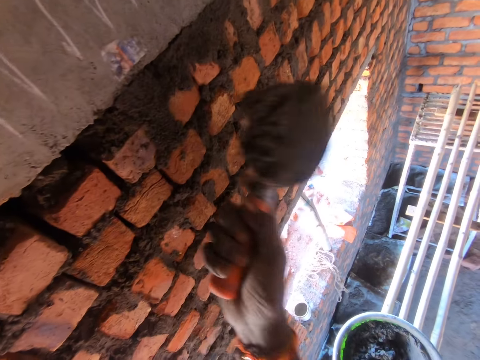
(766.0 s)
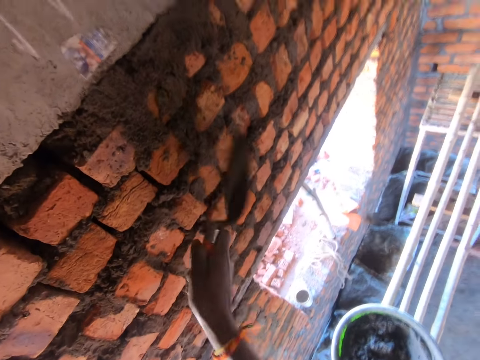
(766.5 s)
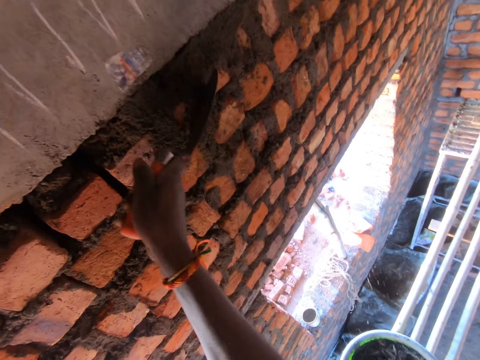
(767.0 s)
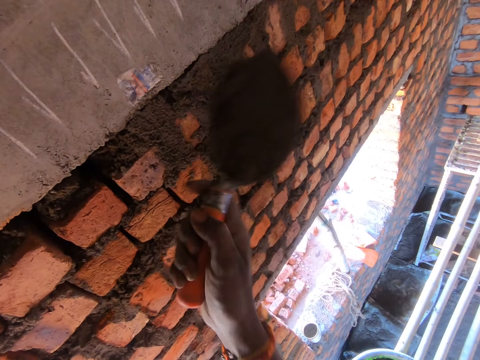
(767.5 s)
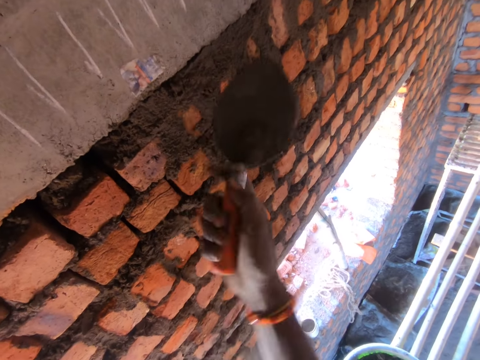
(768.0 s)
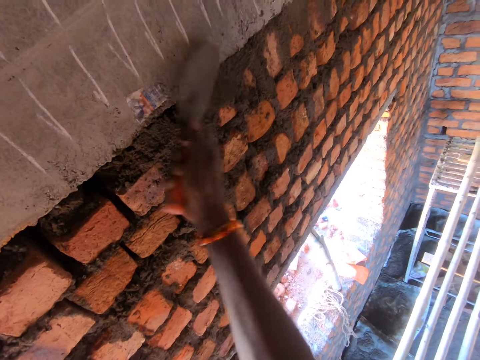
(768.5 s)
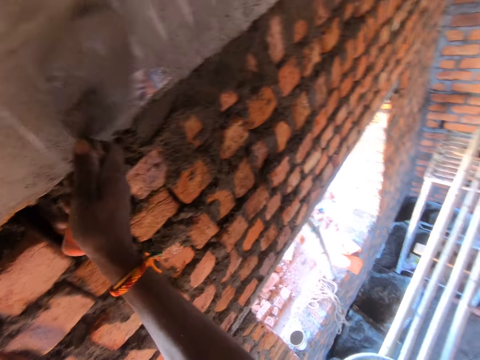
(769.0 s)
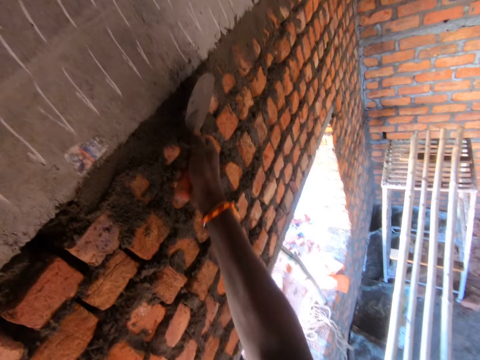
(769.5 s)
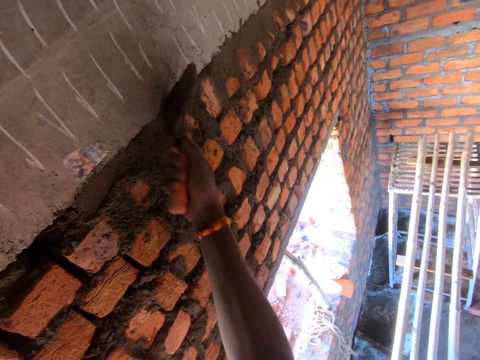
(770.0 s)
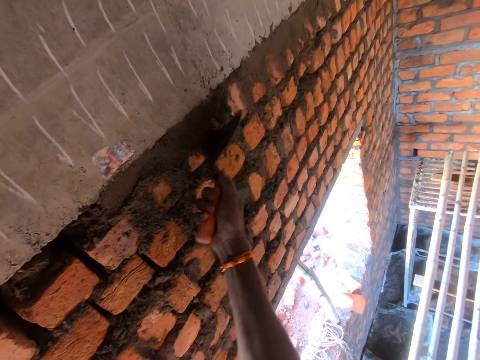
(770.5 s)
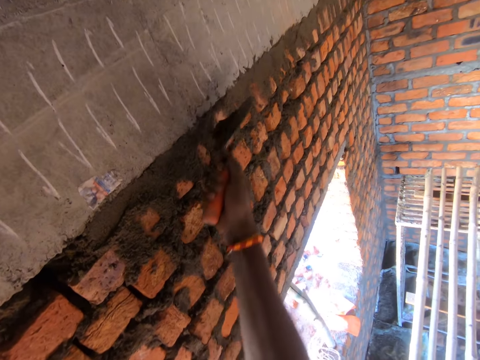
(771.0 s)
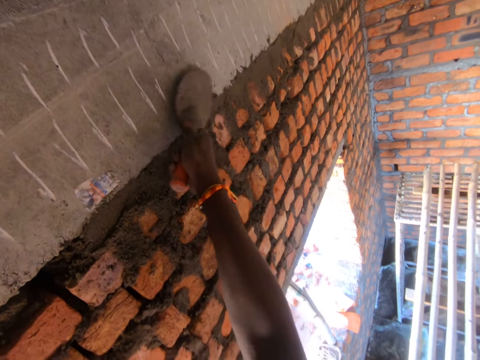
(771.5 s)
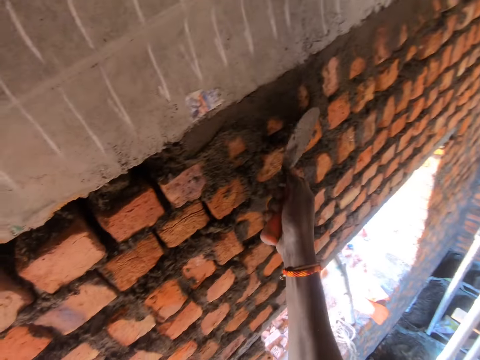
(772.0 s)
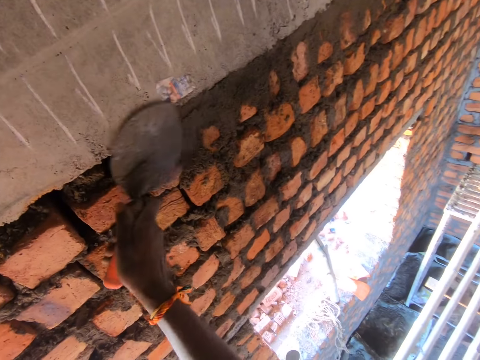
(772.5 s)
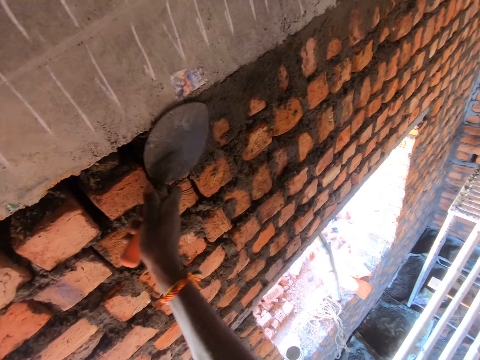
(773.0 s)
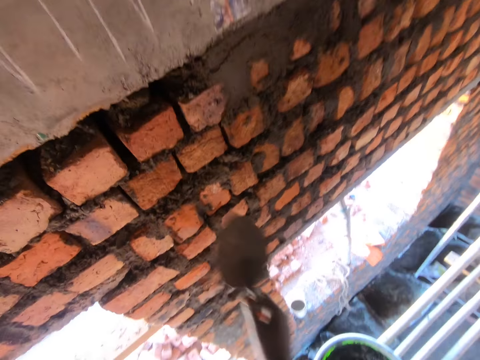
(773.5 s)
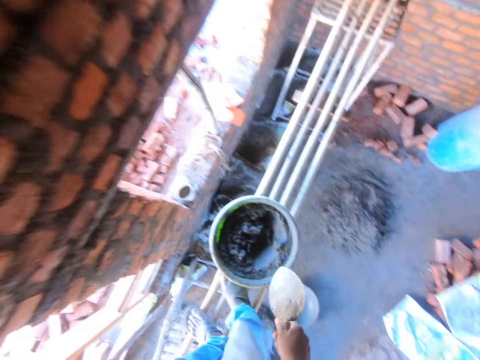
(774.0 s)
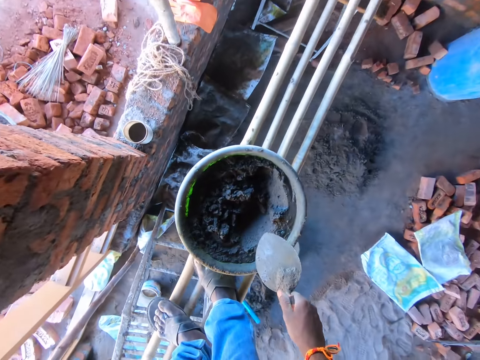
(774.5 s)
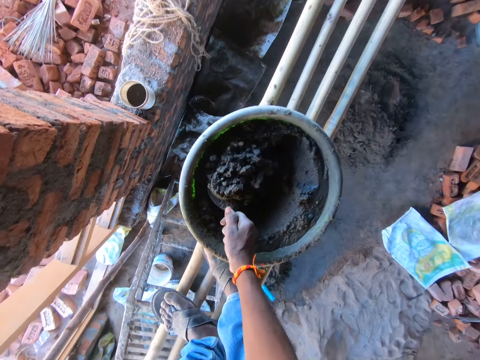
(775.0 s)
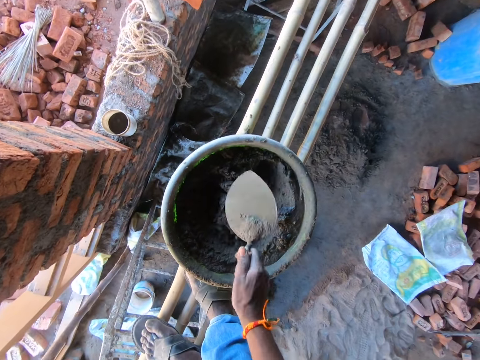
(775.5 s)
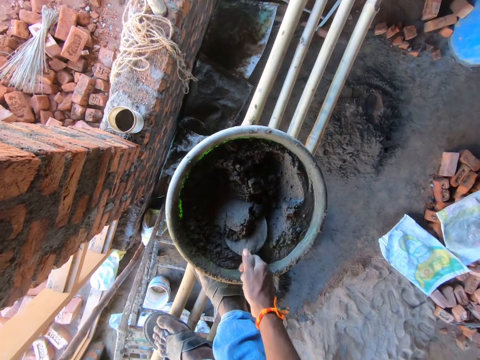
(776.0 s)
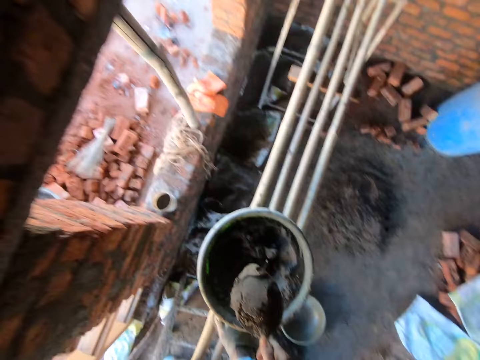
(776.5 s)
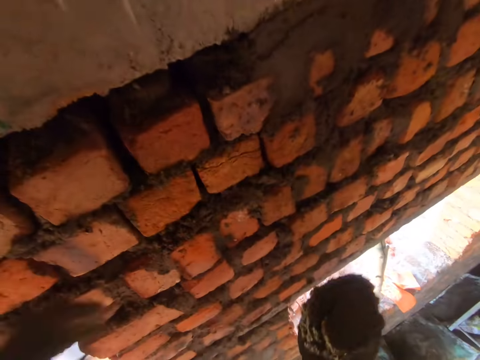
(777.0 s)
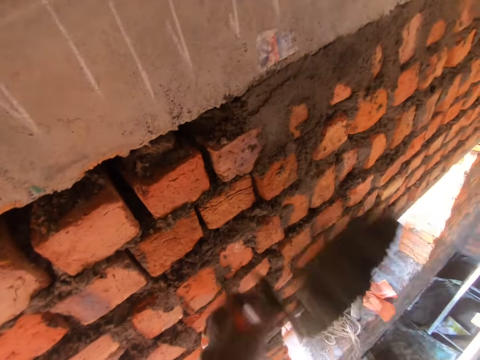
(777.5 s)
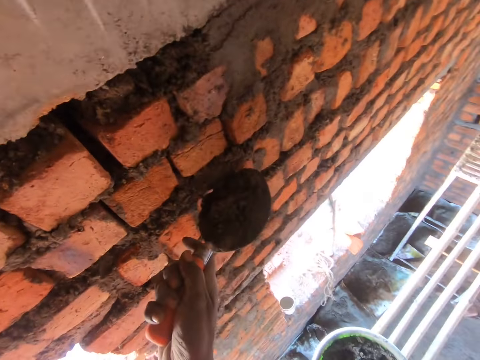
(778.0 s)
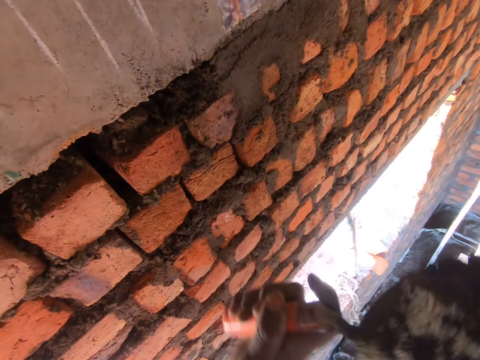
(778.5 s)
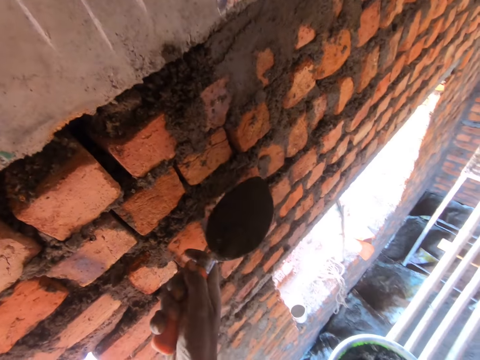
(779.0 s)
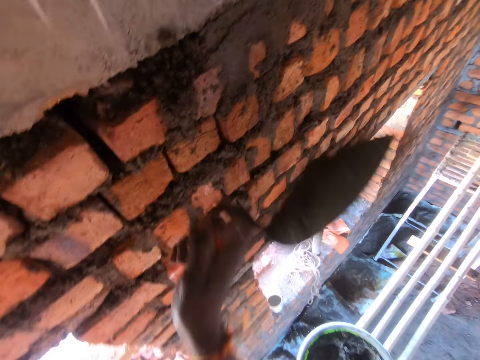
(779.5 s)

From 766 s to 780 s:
The camera wearer scoops the plaster from the mortar tray with a trowel. They plaster the wall.

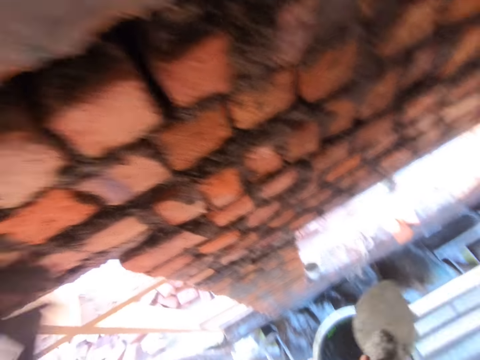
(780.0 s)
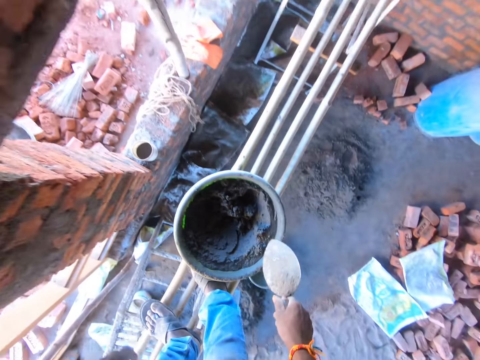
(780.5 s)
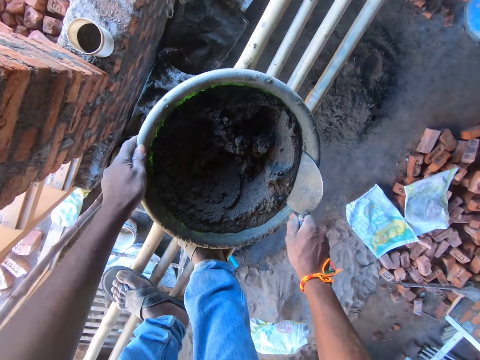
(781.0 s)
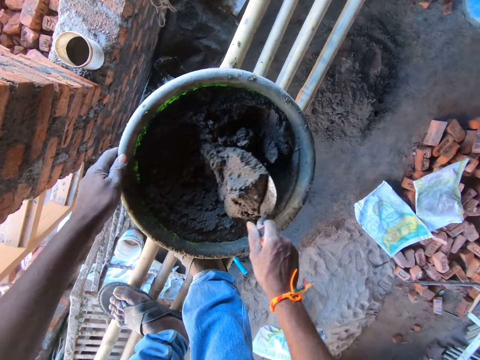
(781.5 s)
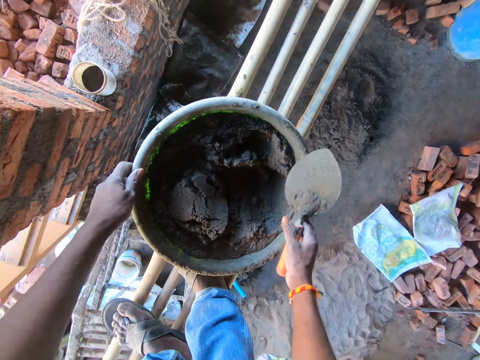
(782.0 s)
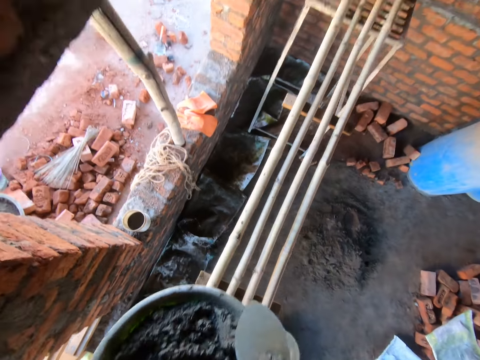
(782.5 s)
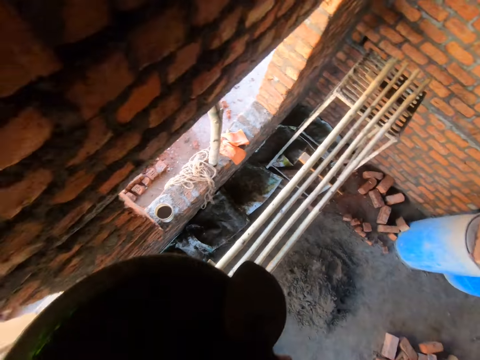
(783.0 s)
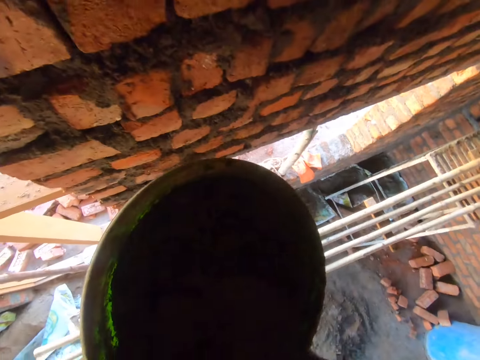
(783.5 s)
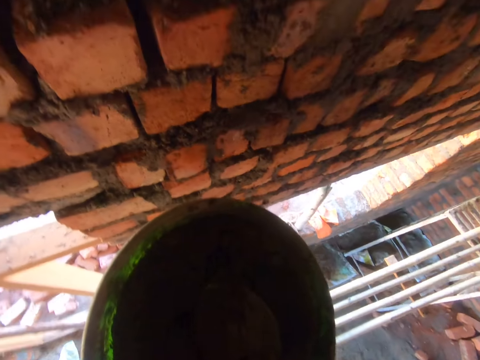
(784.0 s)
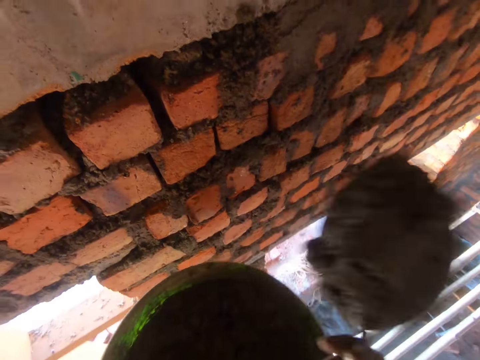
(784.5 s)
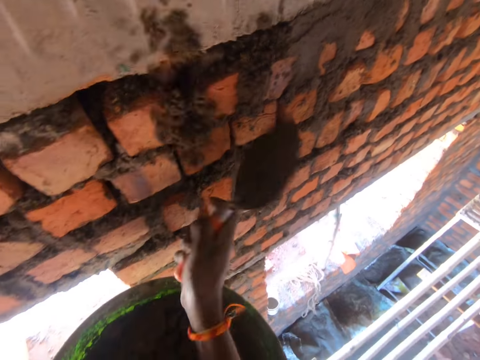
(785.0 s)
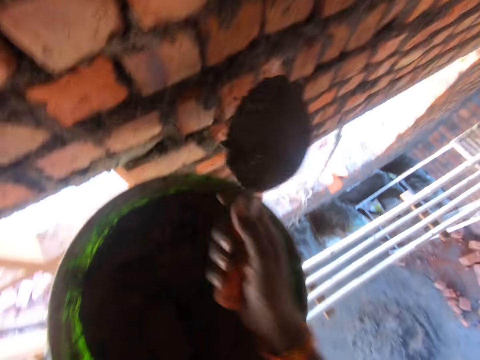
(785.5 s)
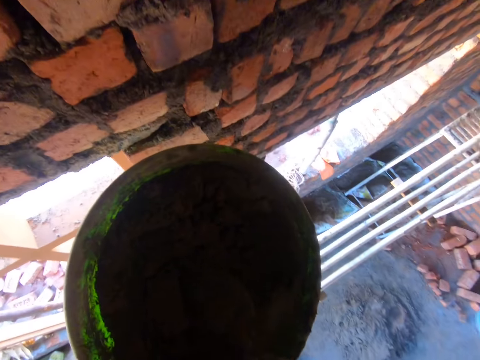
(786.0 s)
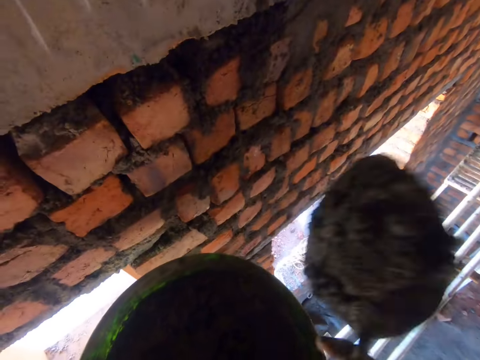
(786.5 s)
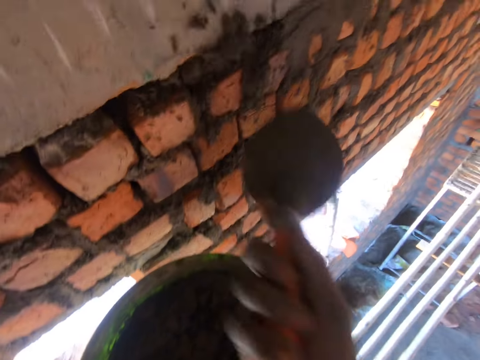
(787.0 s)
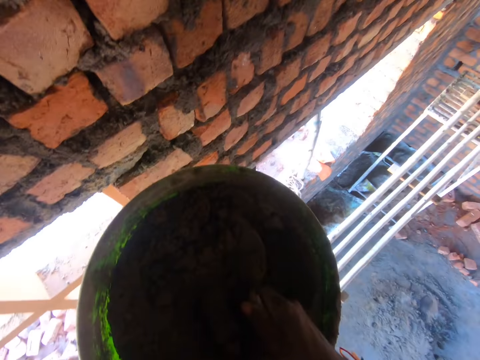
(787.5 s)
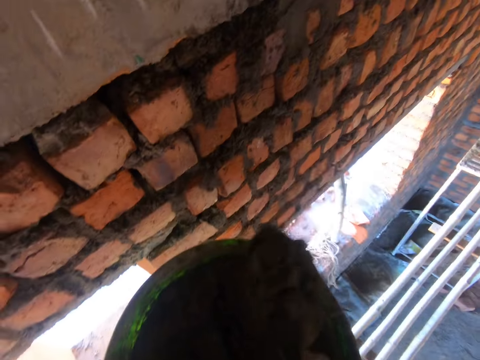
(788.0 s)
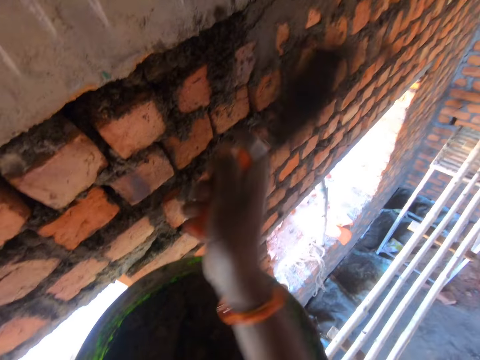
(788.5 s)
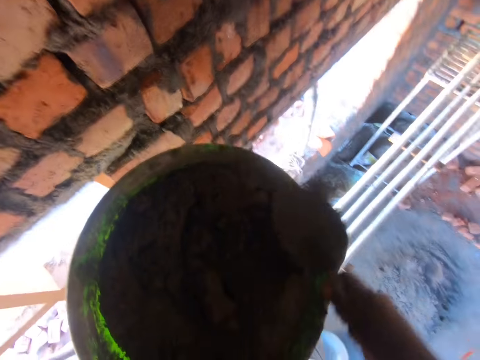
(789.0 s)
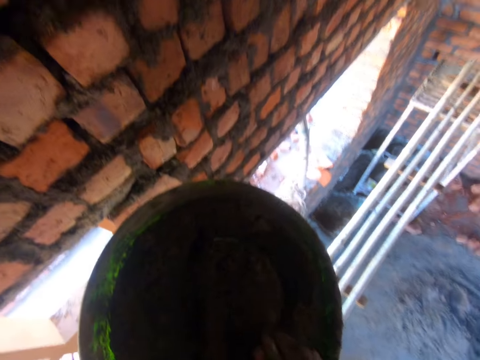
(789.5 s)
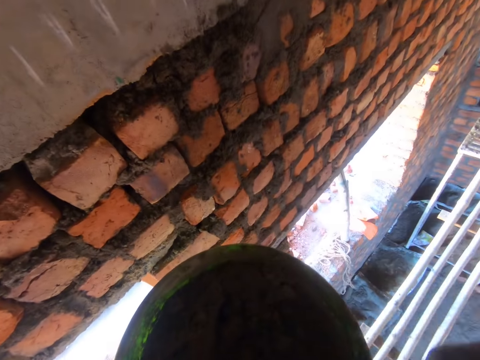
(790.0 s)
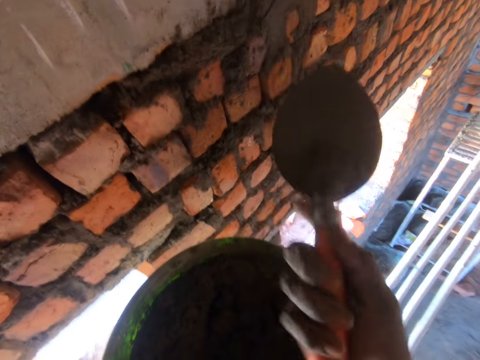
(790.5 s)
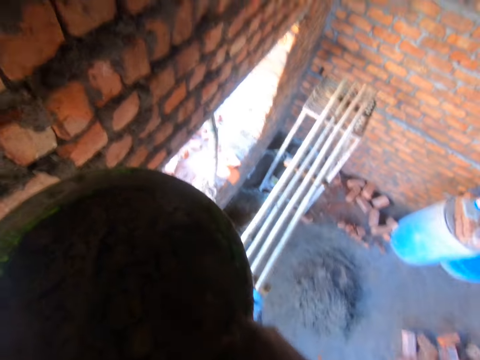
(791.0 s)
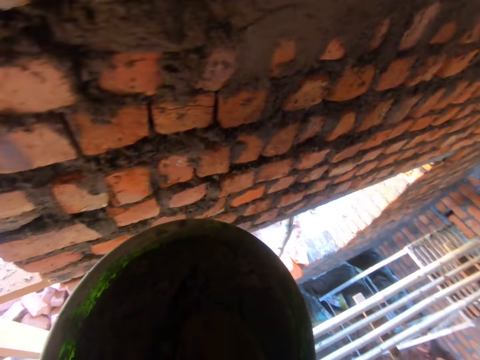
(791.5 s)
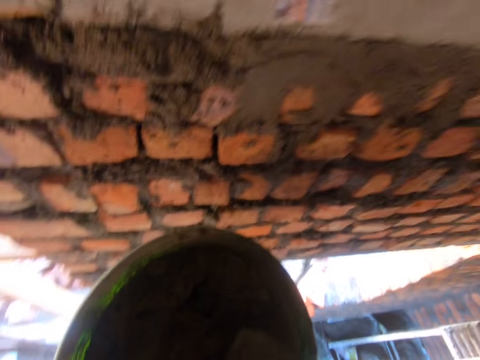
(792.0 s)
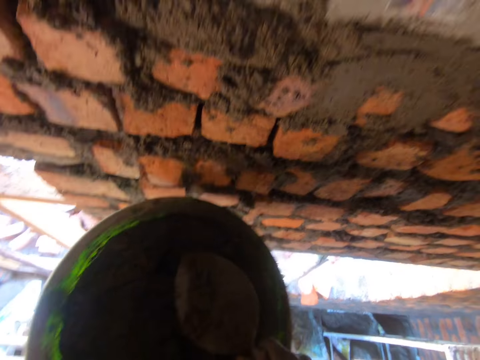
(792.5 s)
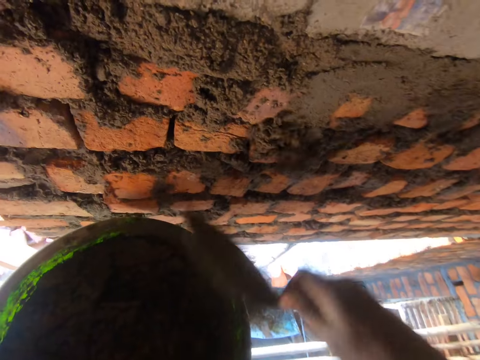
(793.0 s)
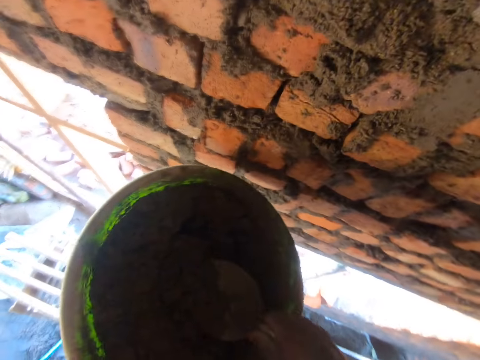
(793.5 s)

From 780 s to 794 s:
The camera wearer scoops the plaster from the mortar tray with a trowel. They pick the tray from the ladder or stand. They scoop the plaster from the tray with the trowel. They plaster the wall. They scoop the plaster from the tray with the trowel. They plaster the wall. They scoop the plaster from the tray with the trowel. They plaster the wall. They scoop the plaster from the tray with the trowel. They plaster the wall. They scoop the plaster from the tray with the trowel.
